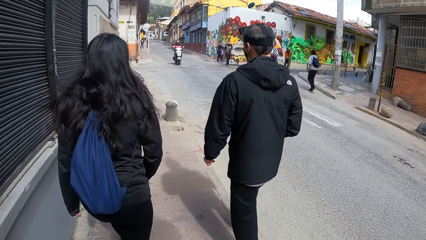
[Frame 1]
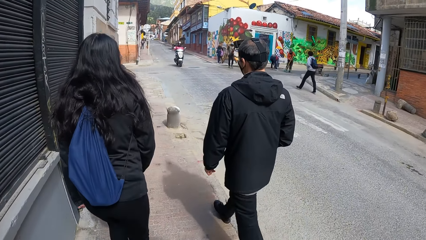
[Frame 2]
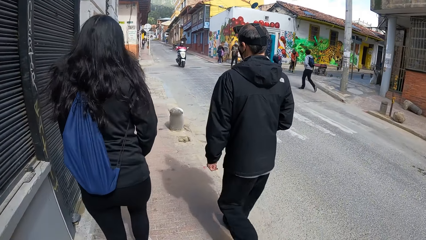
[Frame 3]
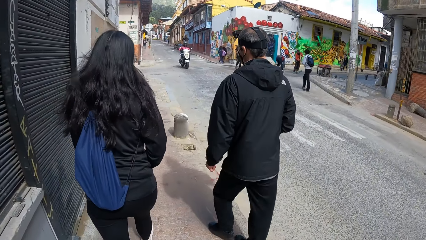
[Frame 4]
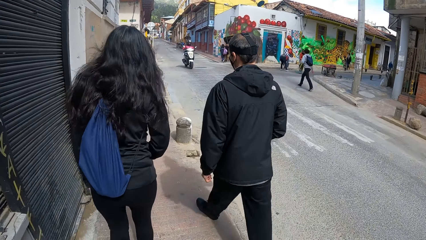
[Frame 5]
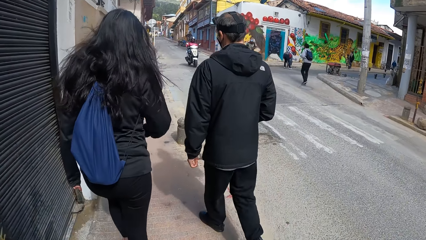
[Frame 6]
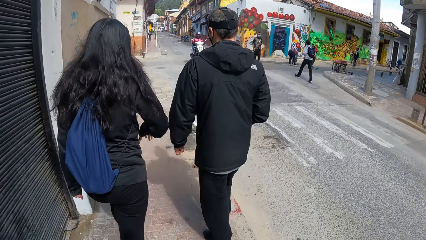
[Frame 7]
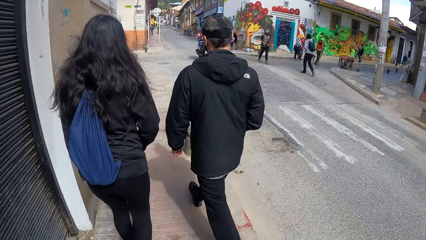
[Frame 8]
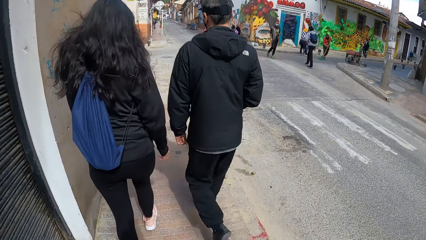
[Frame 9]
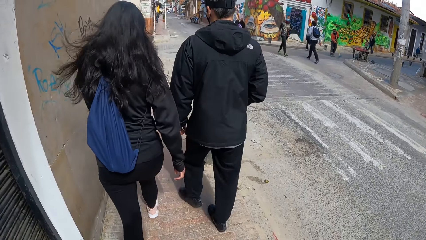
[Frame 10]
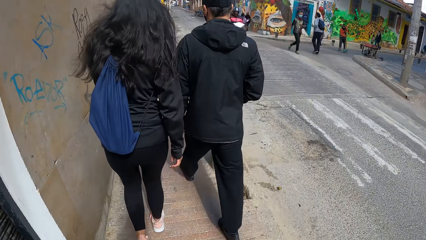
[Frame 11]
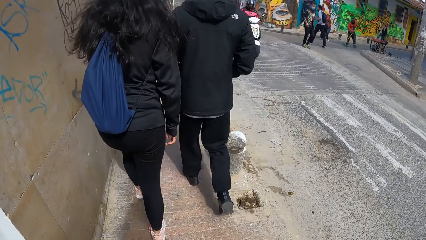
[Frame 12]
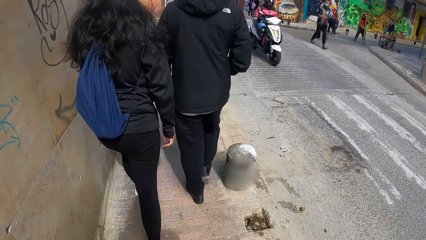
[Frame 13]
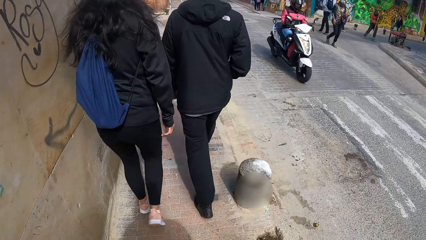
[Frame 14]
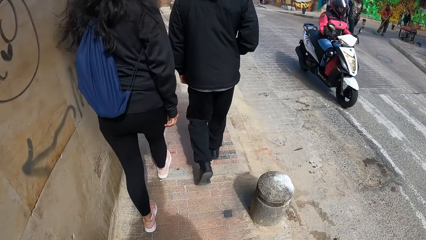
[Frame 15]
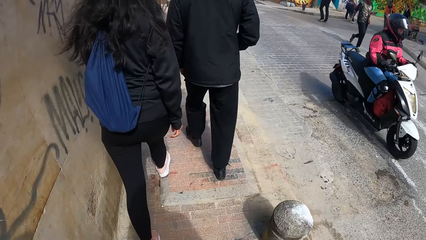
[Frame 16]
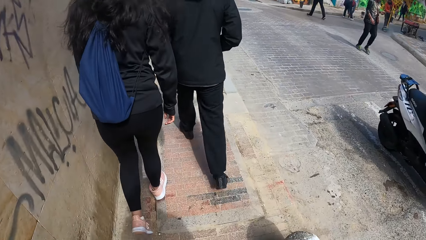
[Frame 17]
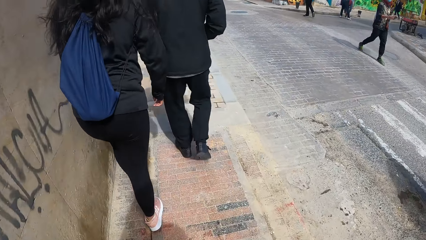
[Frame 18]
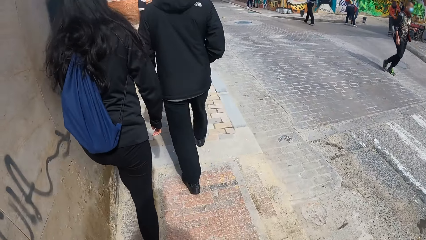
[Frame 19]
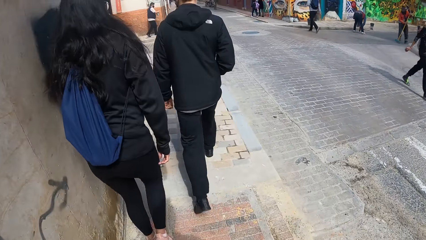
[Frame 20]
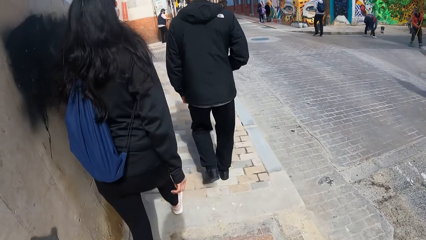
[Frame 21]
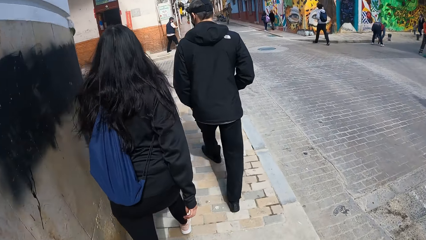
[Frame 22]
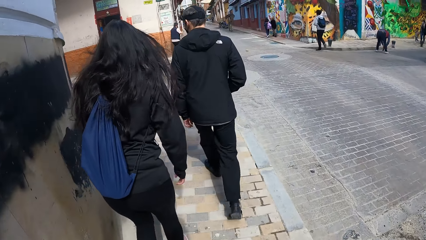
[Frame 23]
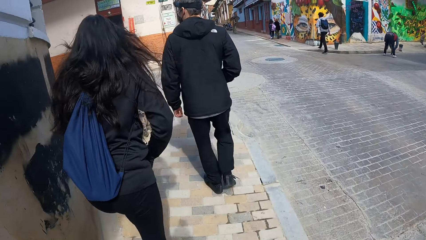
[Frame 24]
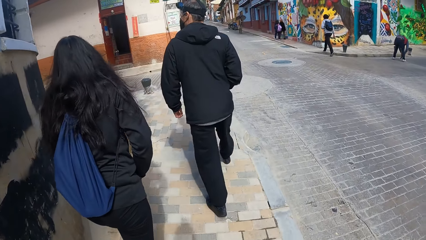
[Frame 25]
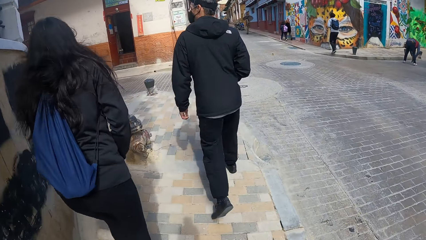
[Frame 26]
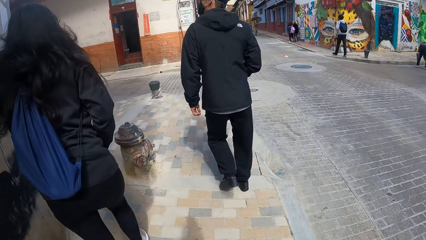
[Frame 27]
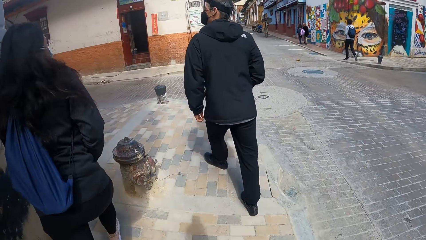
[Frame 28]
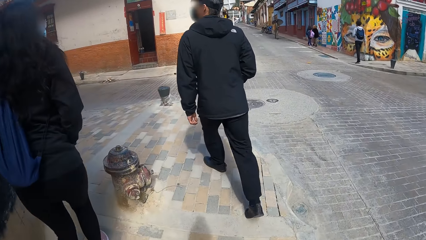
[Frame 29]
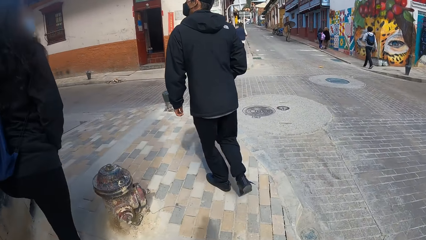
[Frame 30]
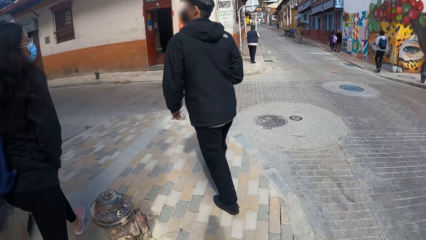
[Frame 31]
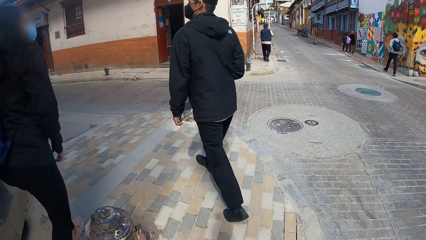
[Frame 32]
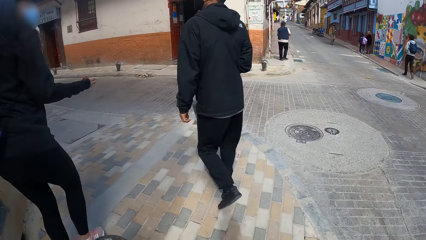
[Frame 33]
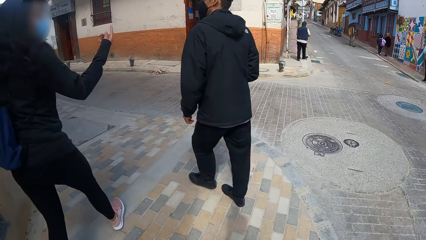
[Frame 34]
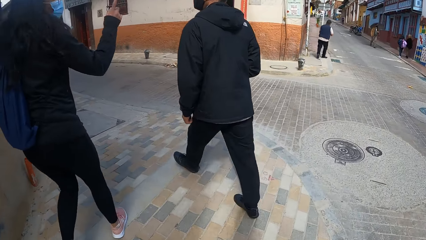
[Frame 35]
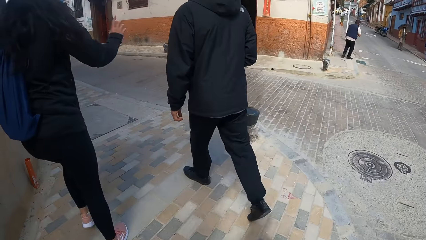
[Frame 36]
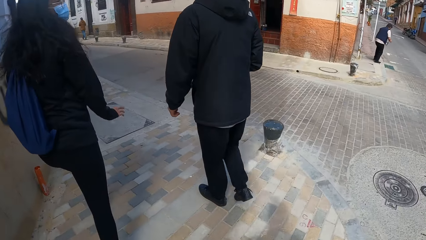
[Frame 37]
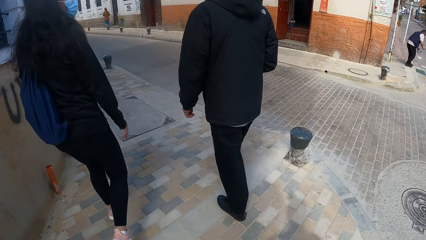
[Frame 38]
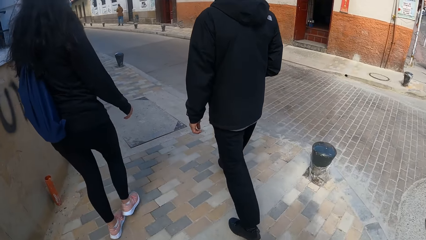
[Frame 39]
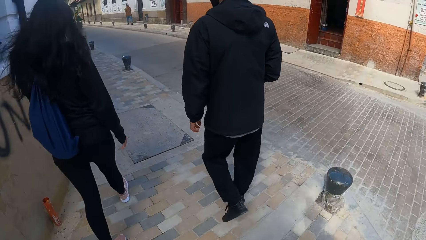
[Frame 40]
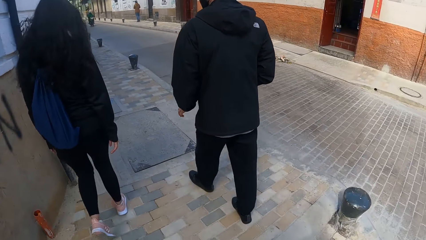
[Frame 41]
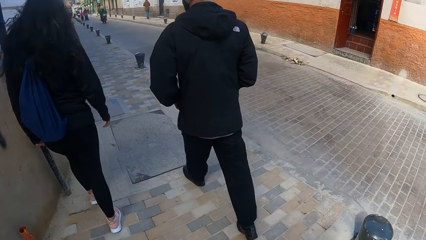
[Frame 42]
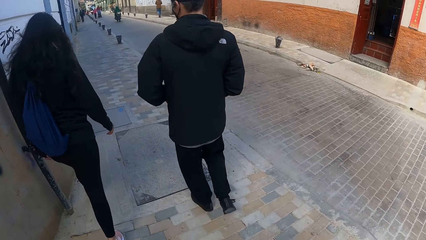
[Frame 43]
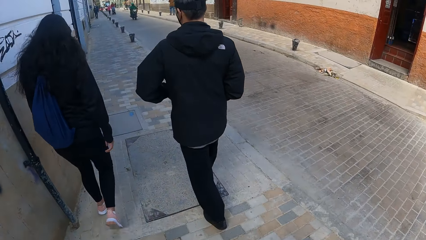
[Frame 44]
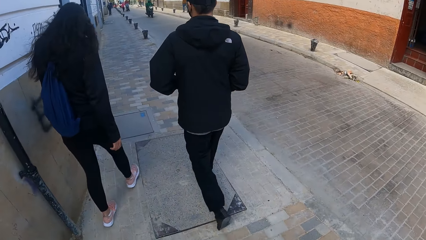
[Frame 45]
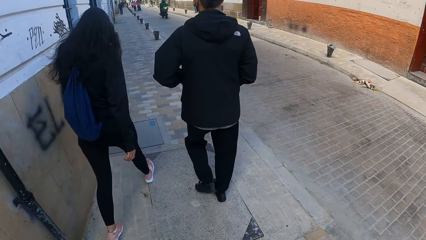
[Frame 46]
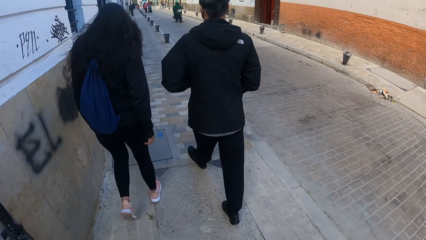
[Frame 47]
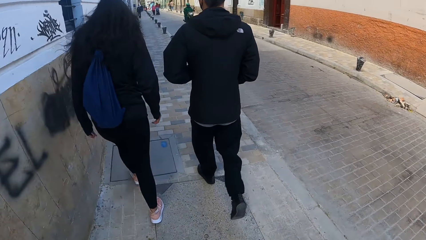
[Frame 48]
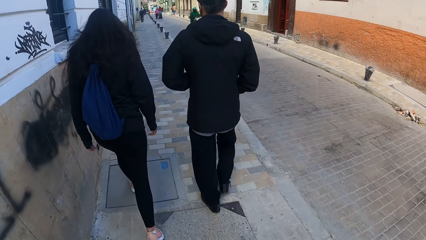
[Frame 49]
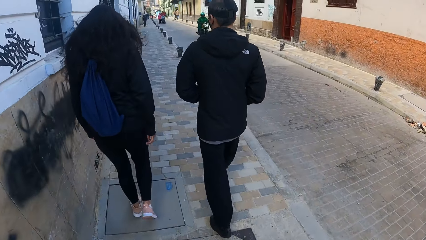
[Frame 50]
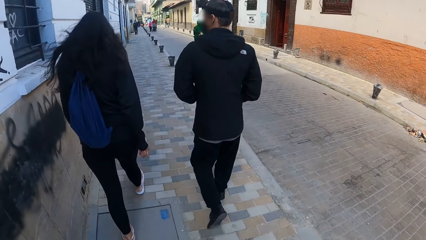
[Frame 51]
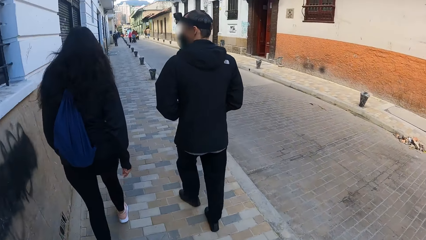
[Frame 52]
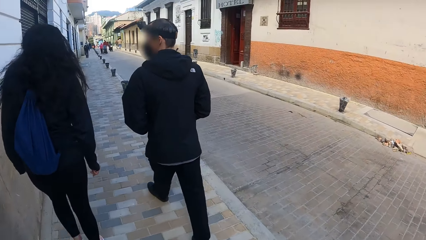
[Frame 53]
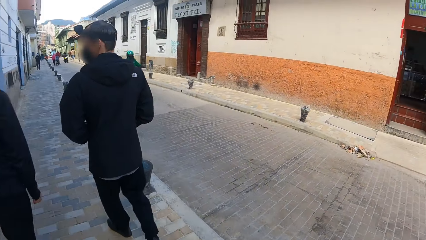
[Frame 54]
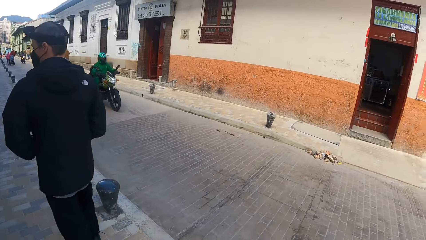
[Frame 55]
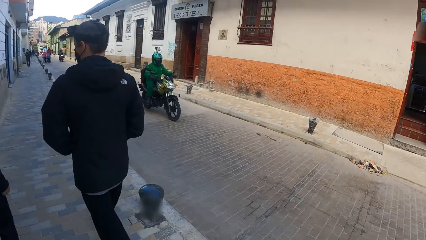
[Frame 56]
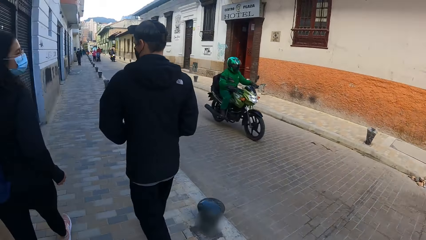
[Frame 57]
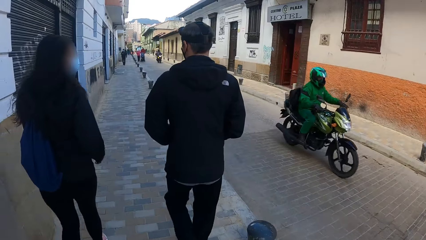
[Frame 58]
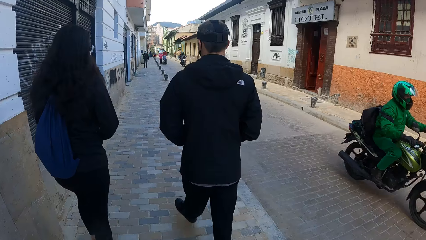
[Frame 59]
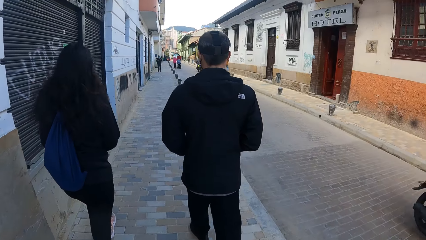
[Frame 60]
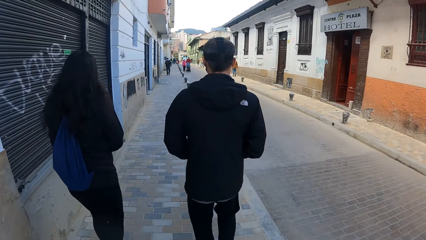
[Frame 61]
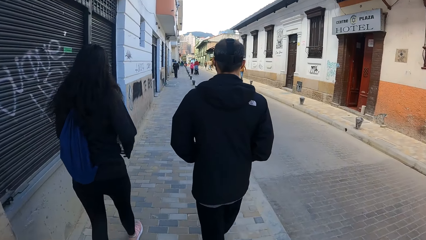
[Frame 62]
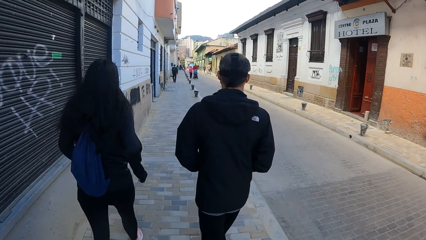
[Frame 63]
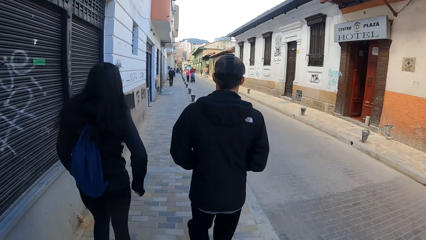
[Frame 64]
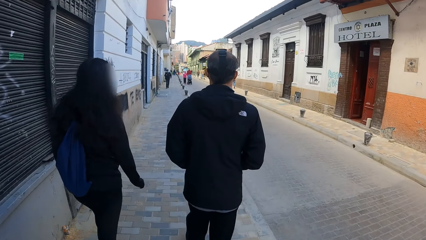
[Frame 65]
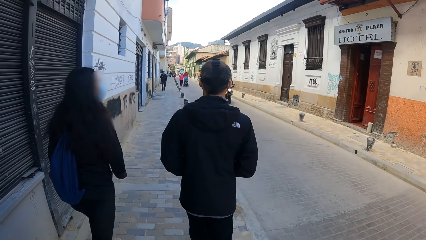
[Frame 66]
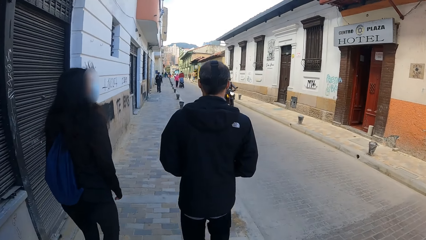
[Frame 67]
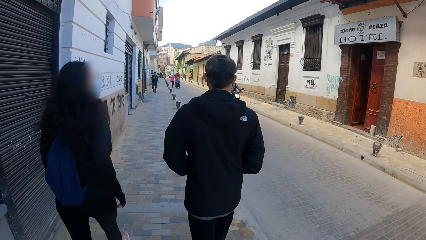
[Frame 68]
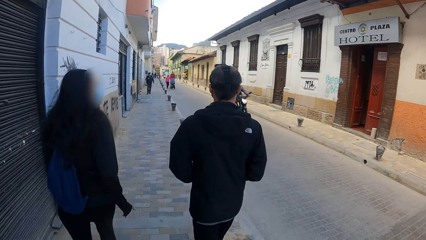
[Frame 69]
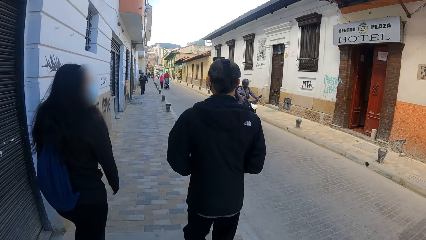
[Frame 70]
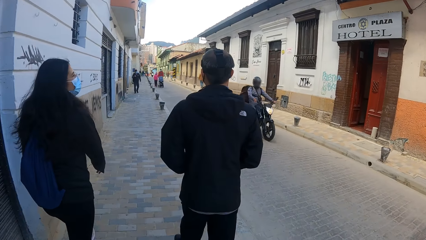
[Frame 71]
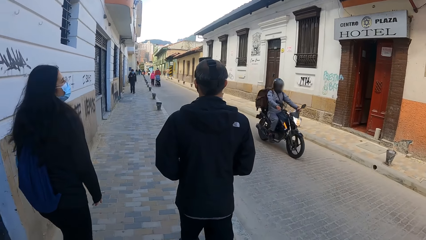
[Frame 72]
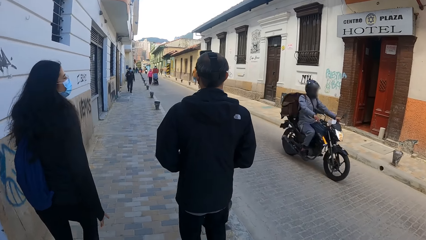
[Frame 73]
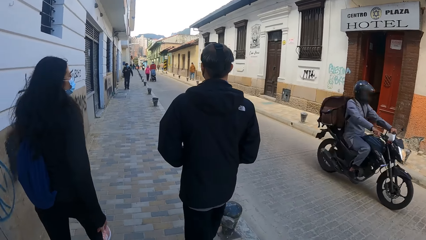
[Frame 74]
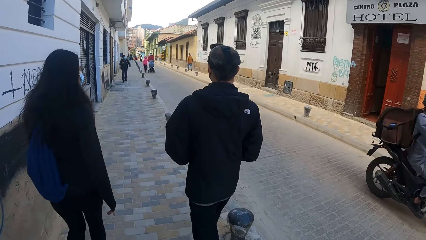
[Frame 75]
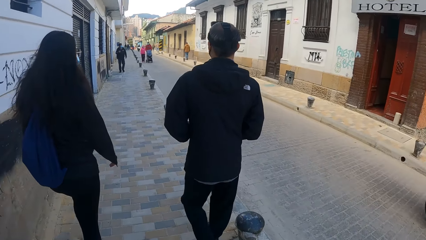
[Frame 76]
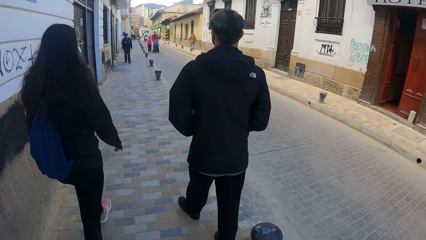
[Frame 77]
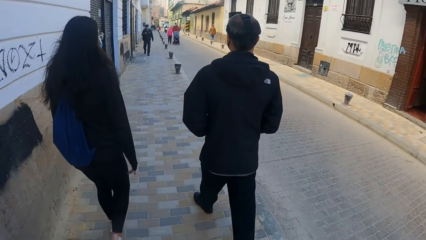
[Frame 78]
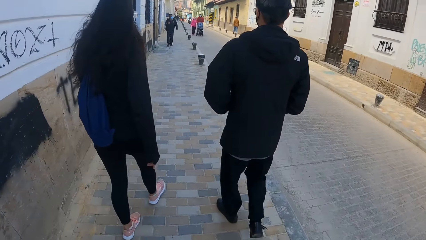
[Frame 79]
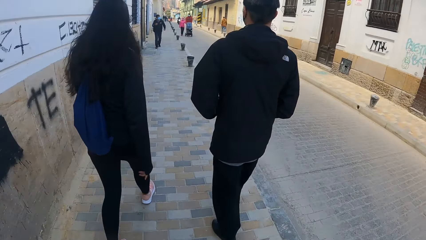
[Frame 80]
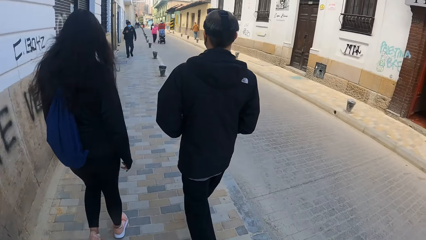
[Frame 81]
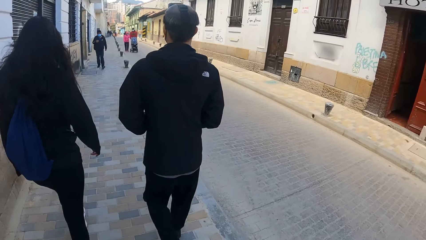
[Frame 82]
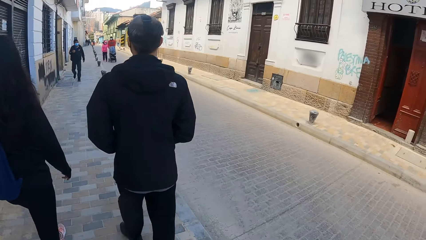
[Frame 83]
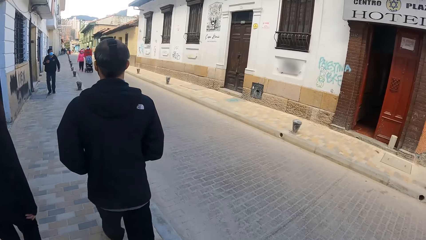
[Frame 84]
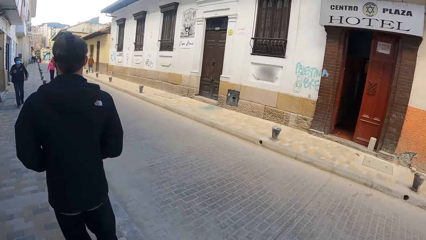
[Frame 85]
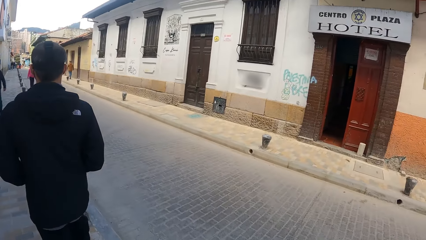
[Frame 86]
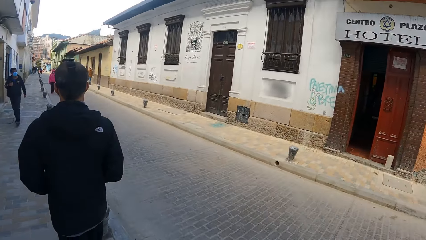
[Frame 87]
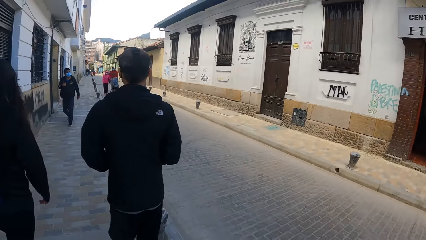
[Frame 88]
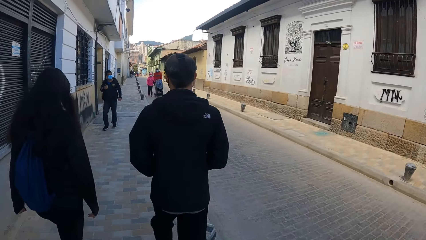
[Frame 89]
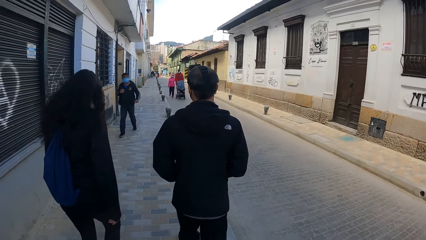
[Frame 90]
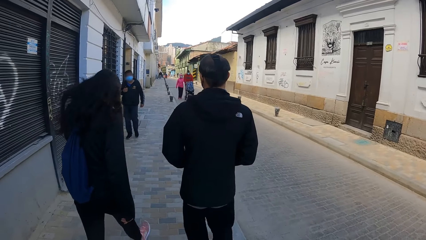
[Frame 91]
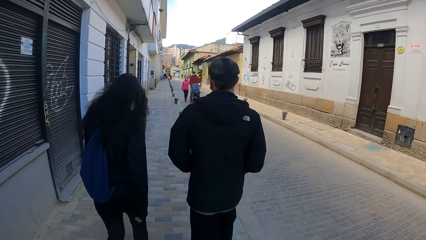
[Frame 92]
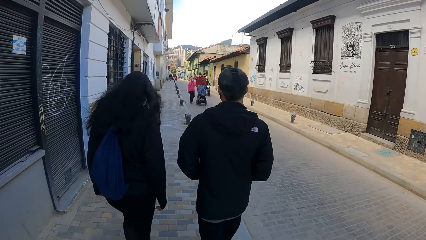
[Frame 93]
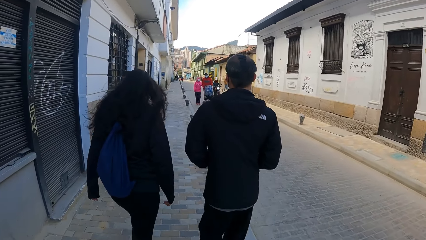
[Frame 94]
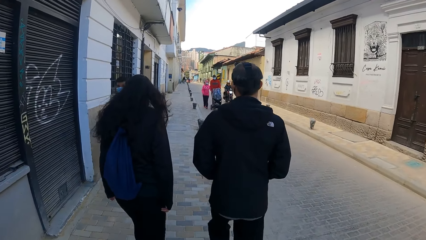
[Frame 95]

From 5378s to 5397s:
A bike rides past the camera wearer. A woman moves her hand and walks around. The camera wearer walks along the road. A bike rides past the camera wearer. A bike rides past the camera wearer again.
